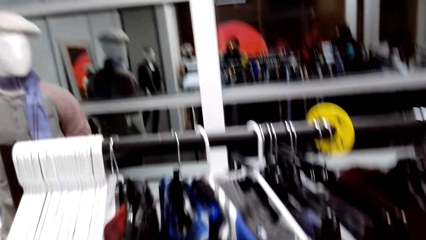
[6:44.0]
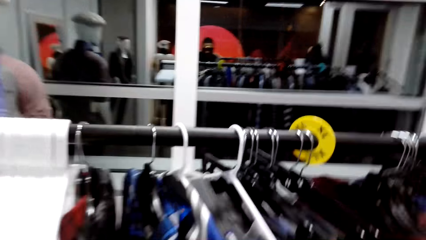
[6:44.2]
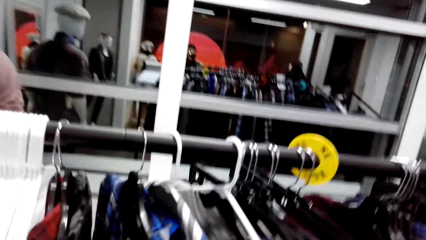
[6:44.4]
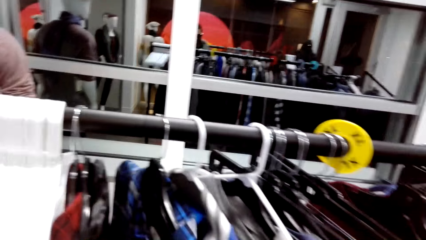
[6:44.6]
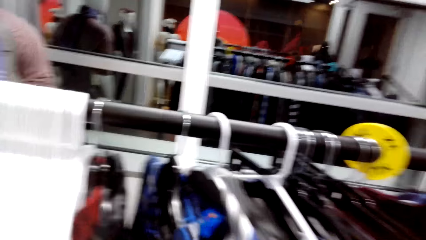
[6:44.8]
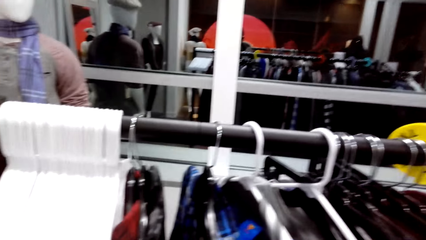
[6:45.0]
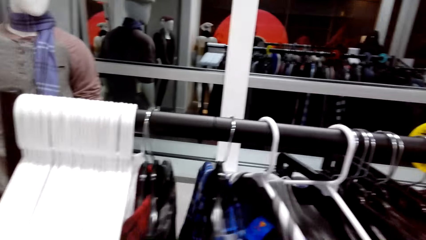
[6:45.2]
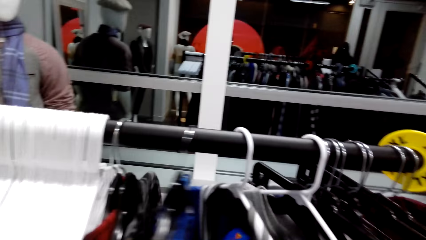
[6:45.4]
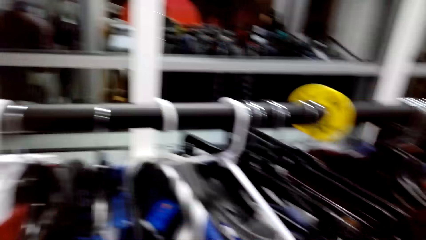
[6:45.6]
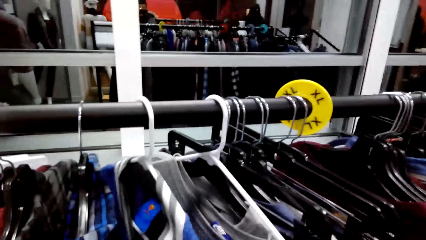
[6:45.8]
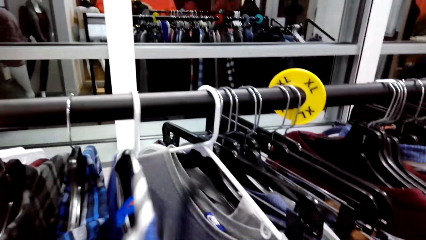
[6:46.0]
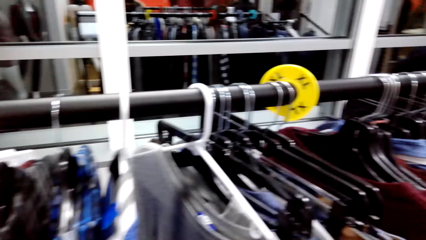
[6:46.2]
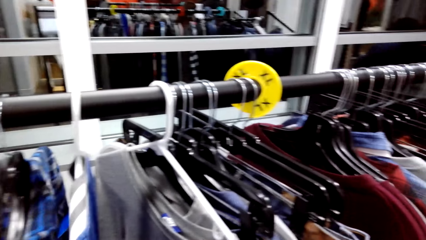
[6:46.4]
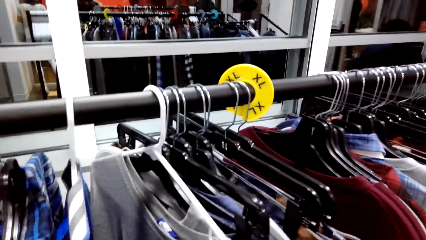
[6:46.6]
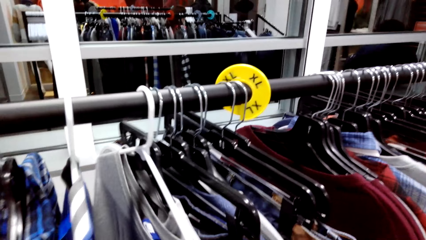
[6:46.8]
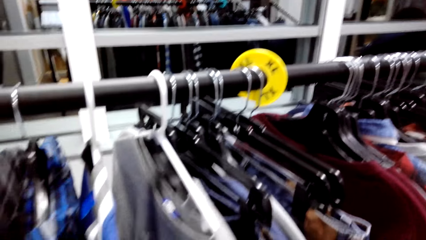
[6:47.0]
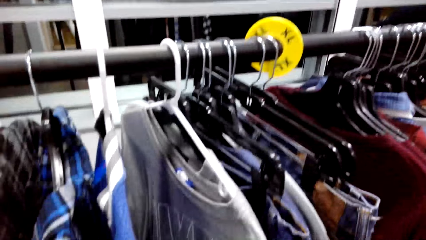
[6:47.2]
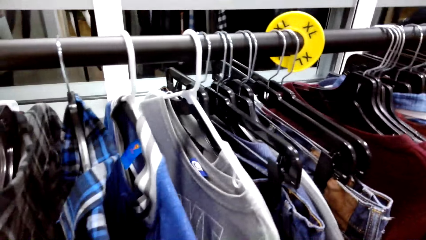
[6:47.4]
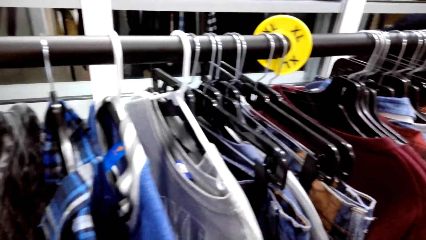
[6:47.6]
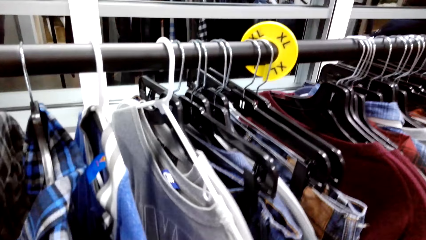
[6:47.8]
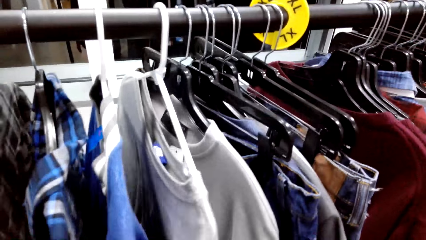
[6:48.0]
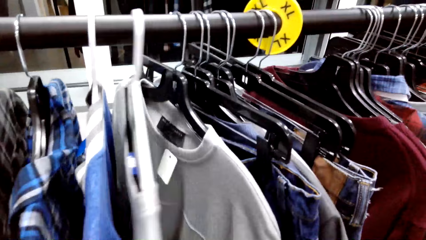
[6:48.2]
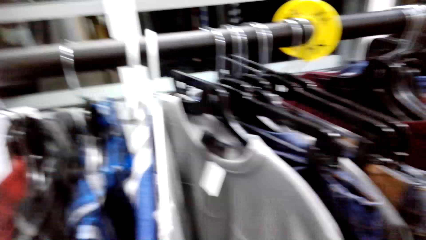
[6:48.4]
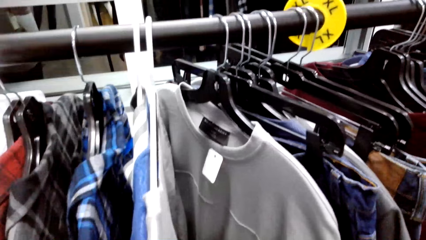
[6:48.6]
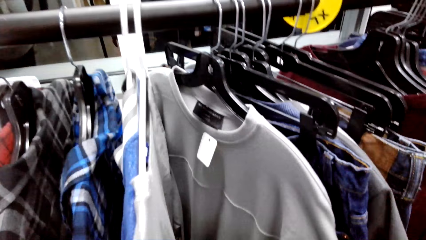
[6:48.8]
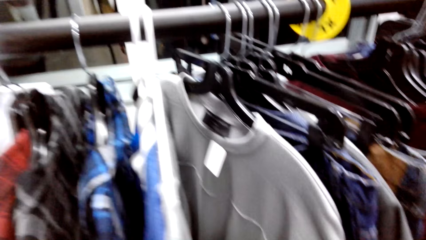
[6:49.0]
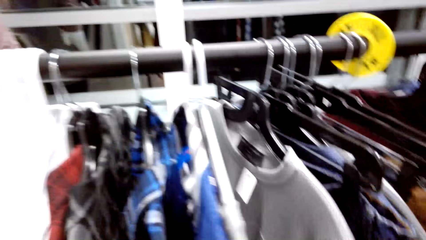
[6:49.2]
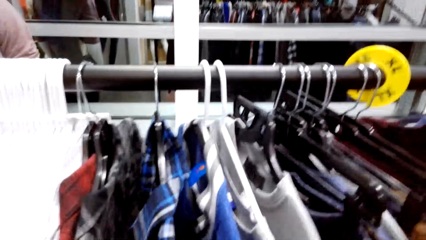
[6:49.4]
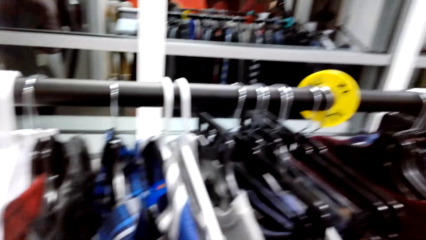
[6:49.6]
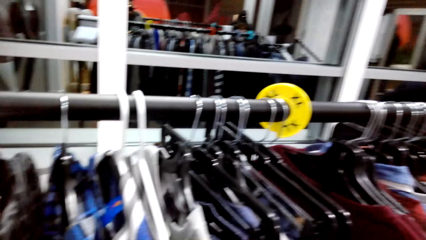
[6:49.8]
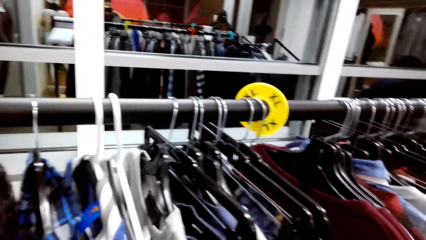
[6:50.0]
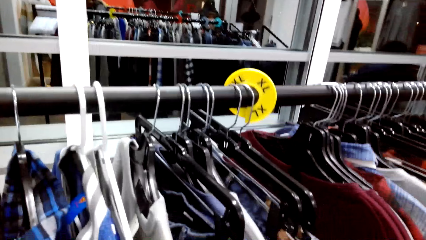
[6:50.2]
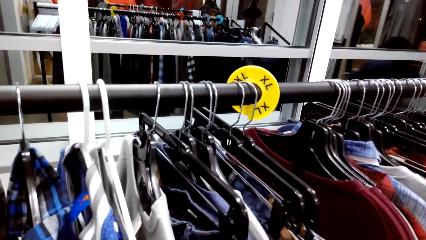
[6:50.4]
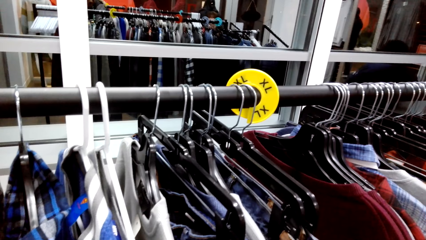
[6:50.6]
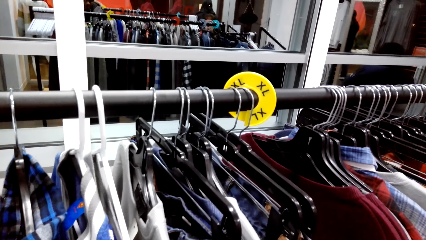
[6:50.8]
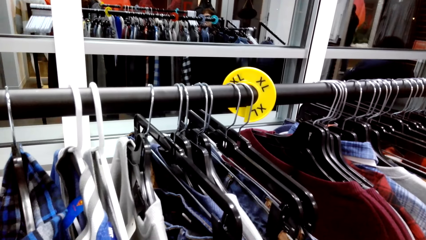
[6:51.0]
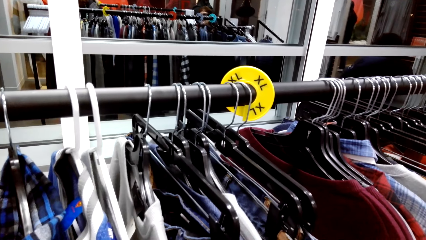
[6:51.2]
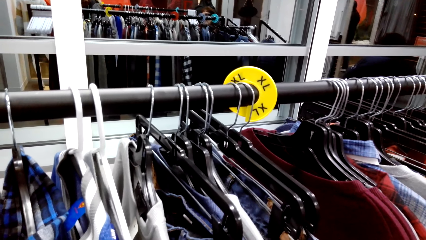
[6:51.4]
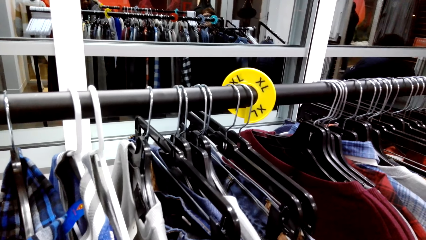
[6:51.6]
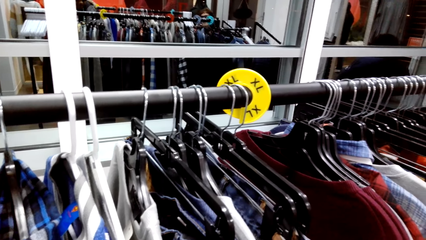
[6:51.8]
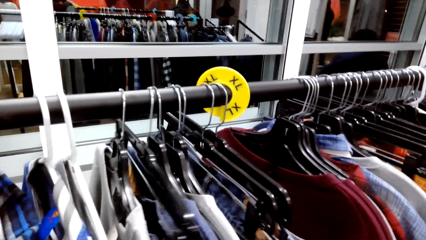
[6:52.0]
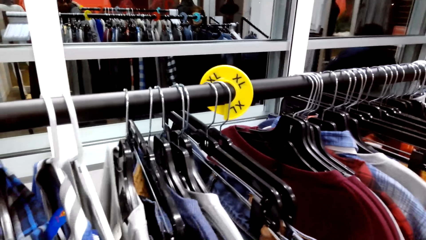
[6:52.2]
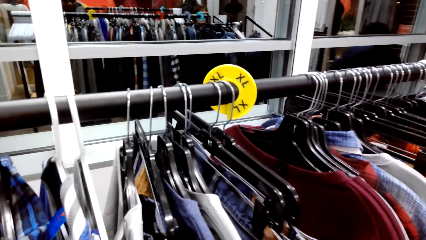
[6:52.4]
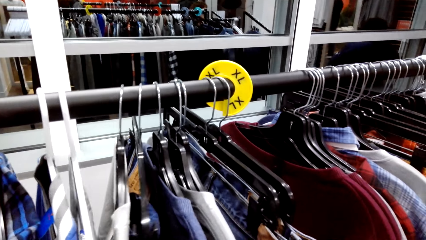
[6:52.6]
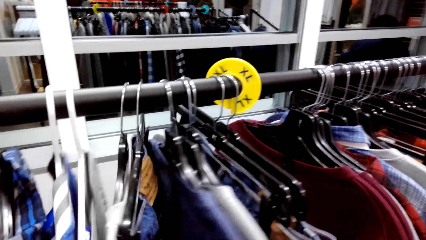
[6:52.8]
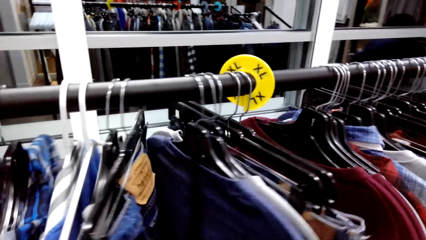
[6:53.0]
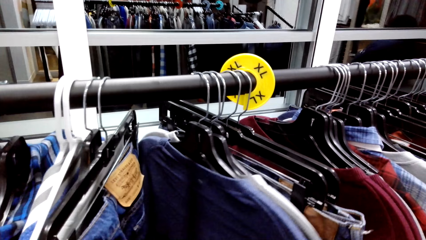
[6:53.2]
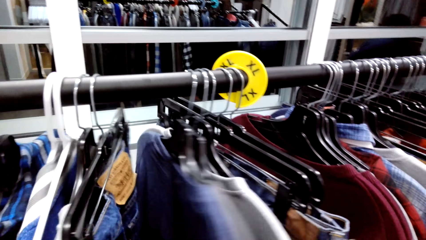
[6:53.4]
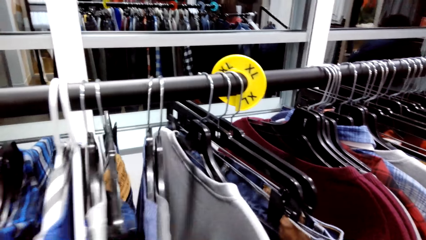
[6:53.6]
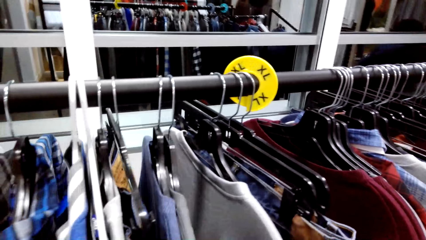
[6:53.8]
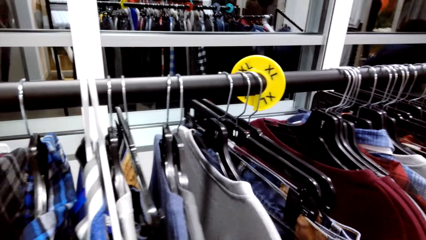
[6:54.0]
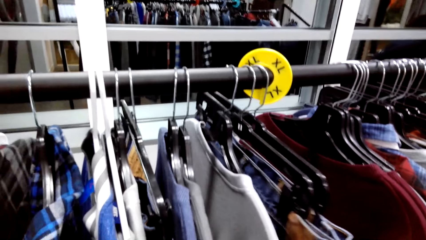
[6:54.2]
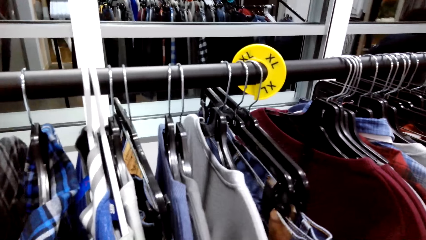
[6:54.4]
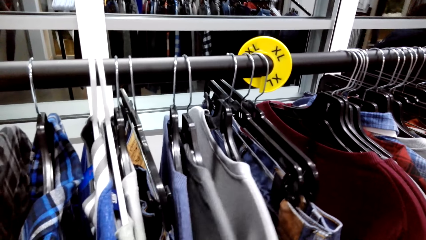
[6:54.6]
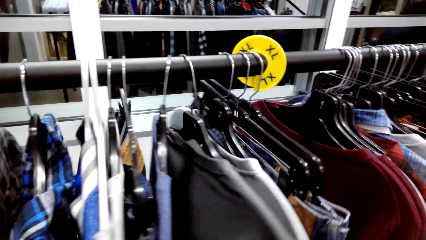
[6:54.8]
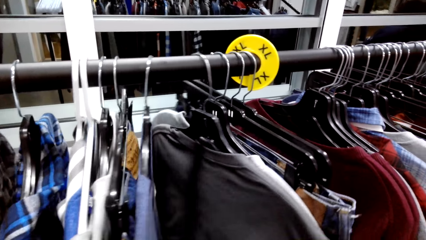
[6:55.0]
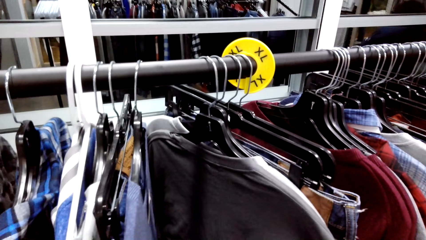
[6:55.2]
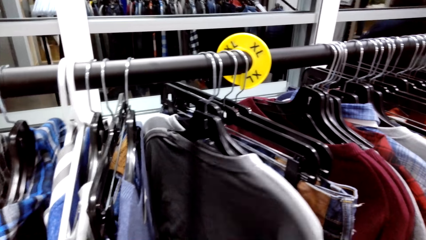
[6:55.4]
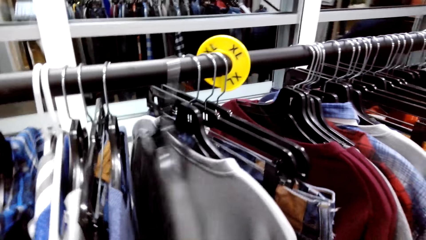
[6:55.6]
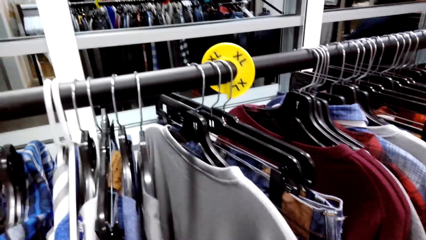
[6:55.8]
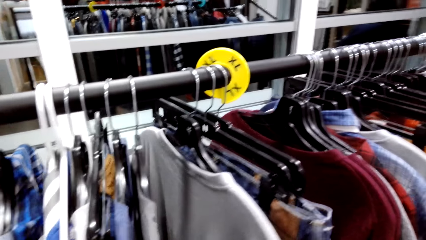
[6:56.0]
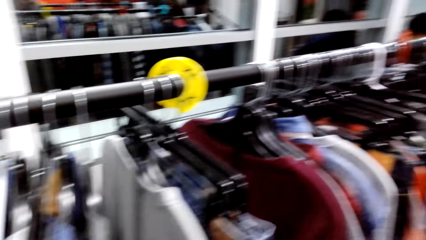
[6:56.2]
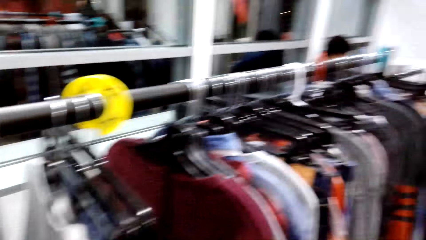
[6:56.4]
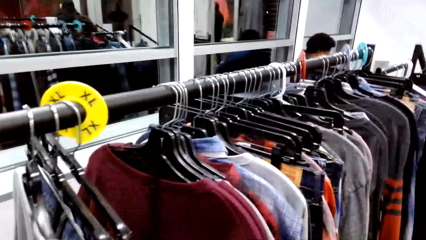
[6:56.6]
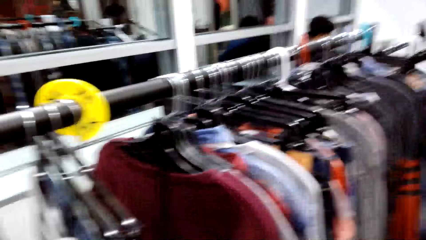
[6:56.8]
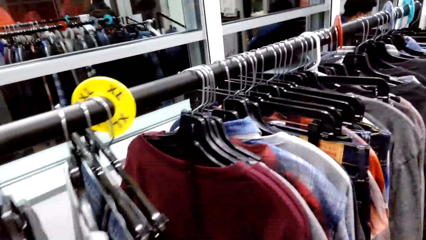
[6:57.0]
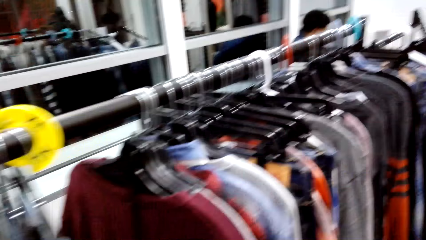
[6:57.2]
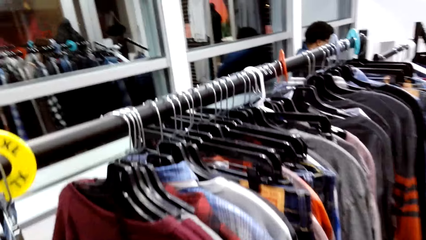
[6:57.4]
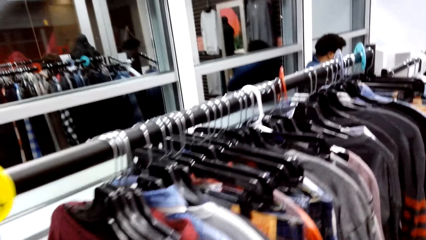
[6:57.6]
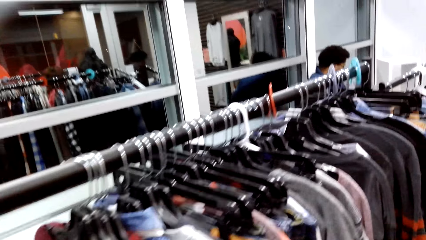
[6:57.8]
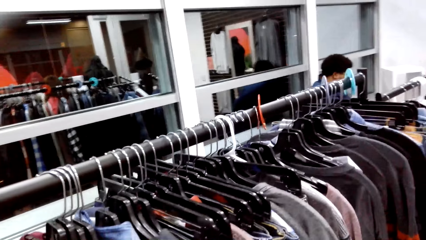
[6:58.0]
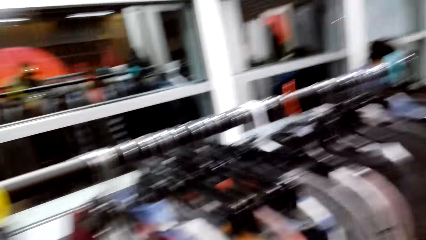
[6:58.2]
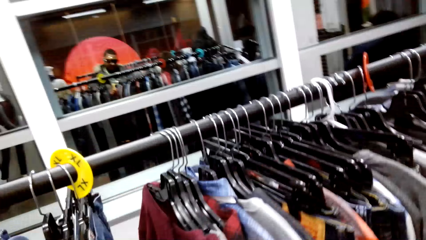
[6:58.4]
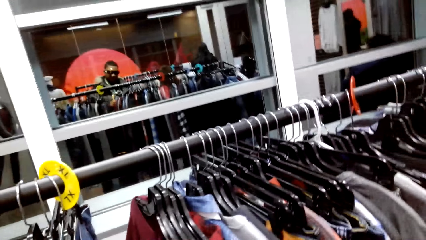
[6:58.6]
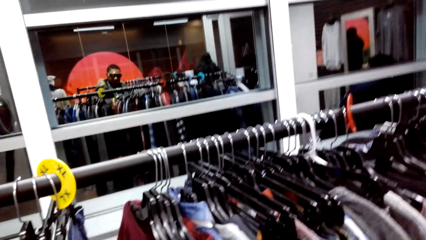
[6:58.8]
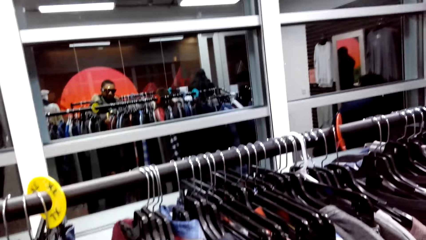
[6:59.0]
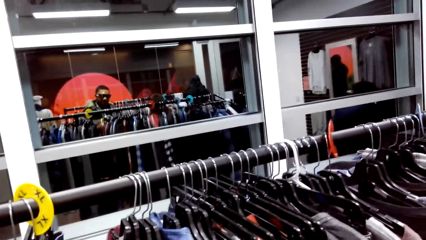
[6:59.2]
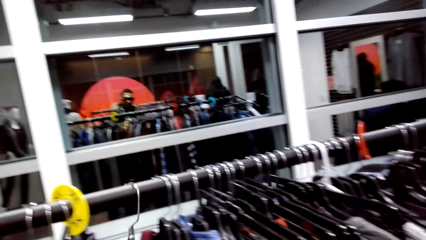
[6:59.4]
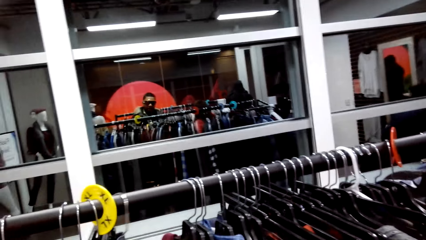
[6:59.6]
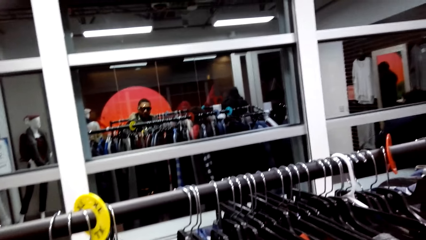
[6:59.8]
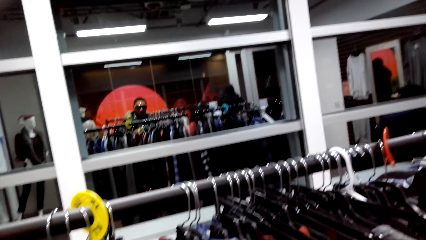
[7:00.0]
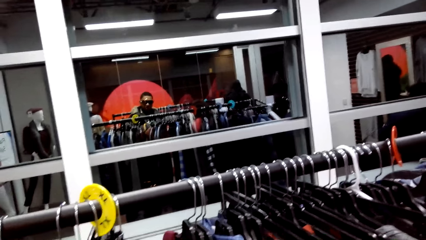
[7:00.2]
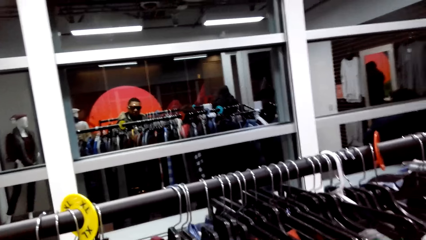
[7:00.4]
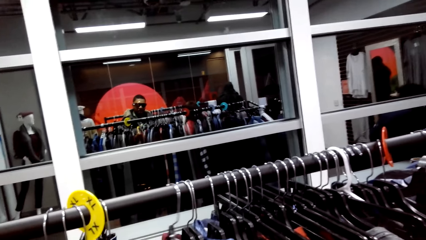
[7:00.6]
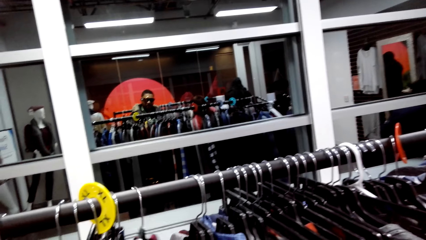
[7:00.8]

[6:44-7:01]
The camera wearer looks around the clothes. They dialogue with a person. They move clothes. They look around the clothes. They dialogue with the person. They walk around the clothing store.
